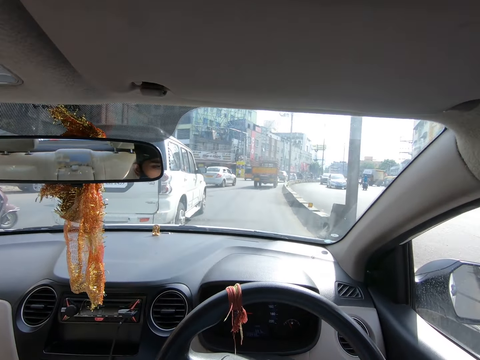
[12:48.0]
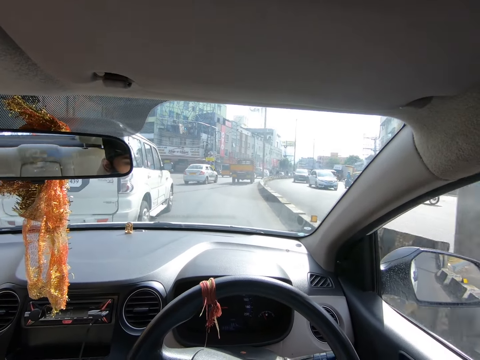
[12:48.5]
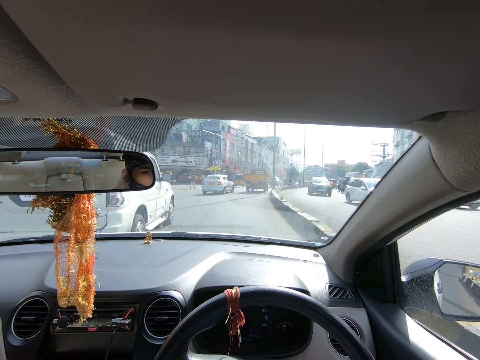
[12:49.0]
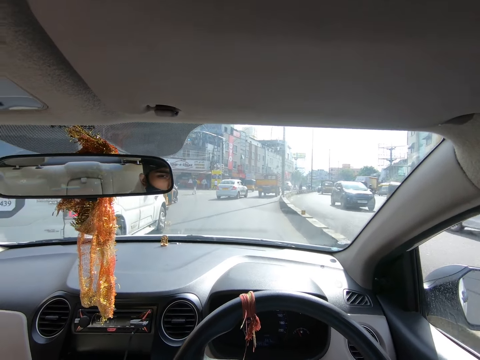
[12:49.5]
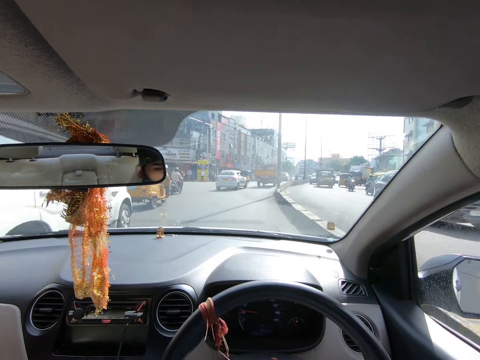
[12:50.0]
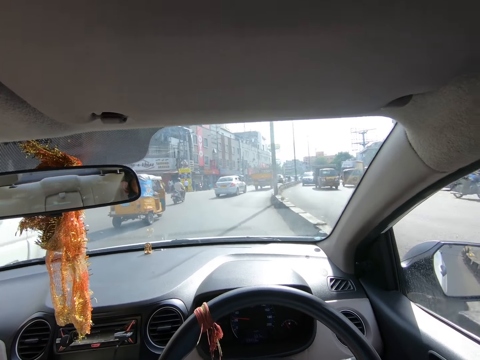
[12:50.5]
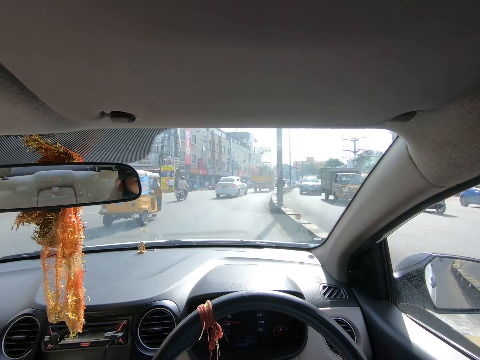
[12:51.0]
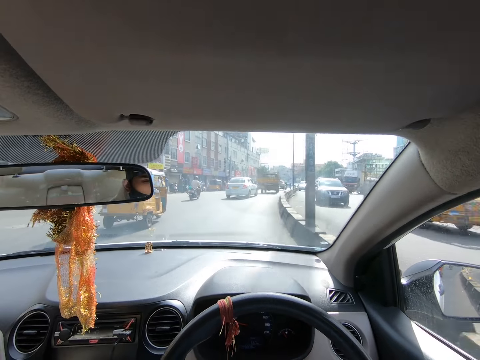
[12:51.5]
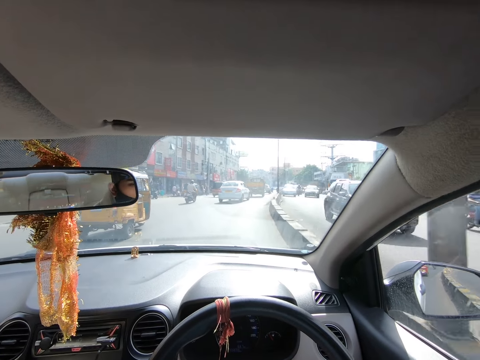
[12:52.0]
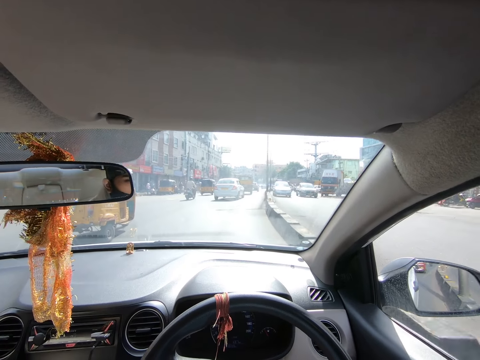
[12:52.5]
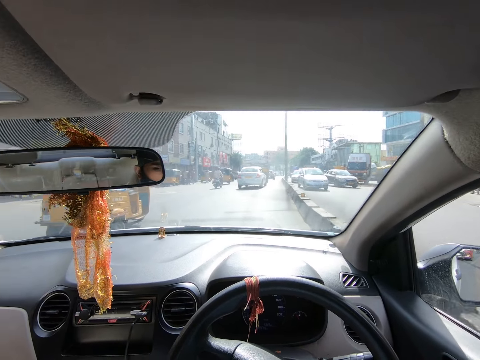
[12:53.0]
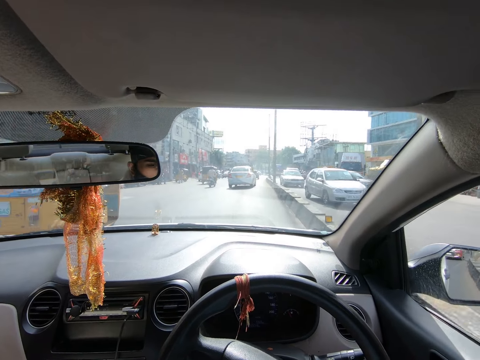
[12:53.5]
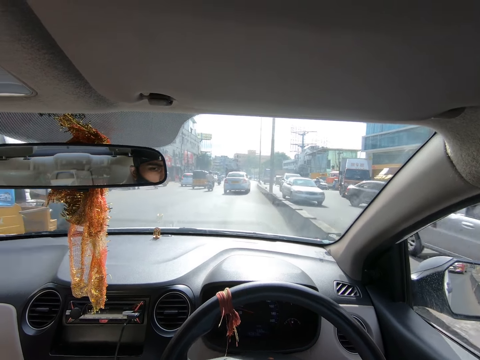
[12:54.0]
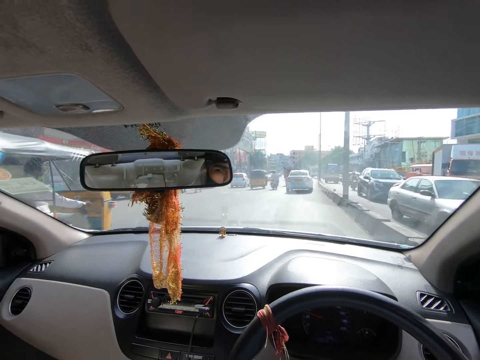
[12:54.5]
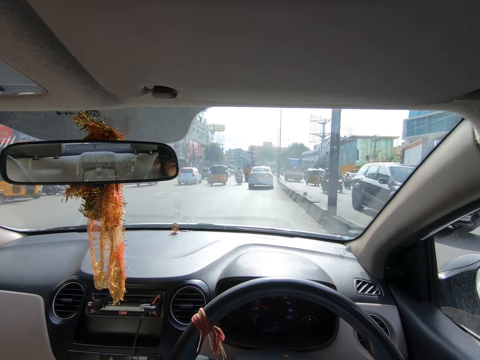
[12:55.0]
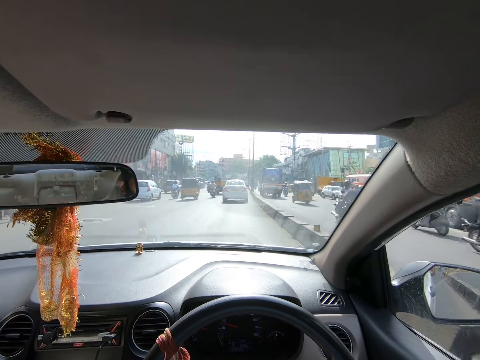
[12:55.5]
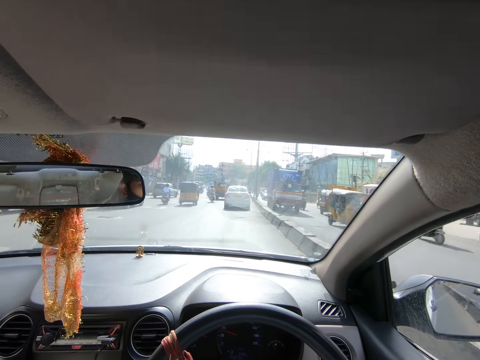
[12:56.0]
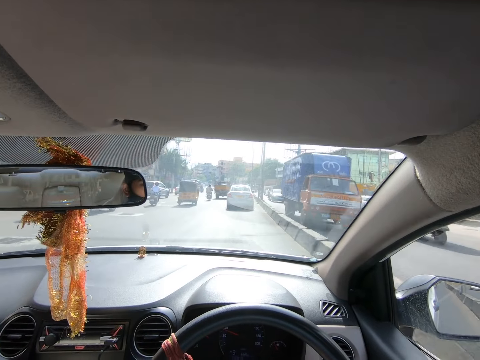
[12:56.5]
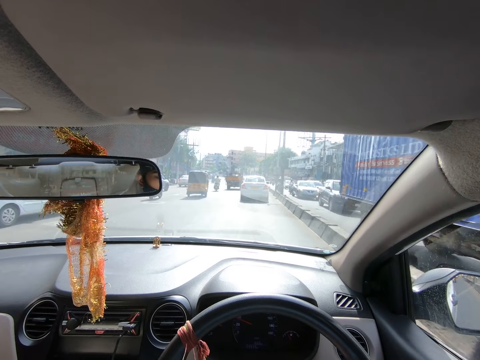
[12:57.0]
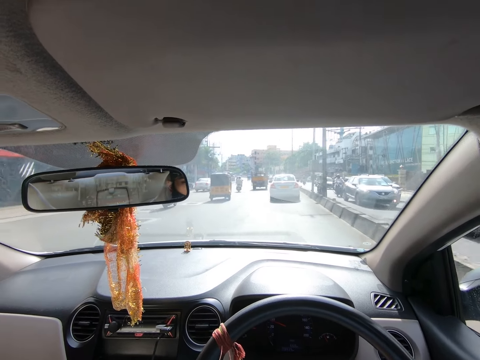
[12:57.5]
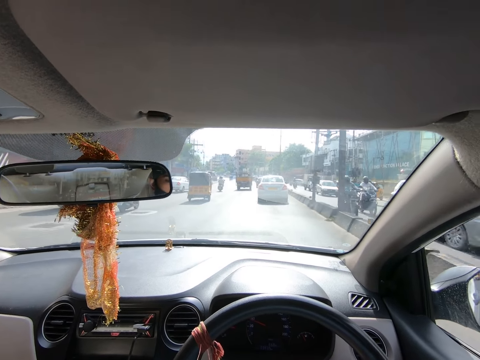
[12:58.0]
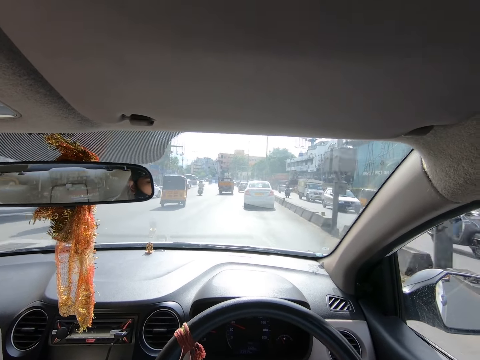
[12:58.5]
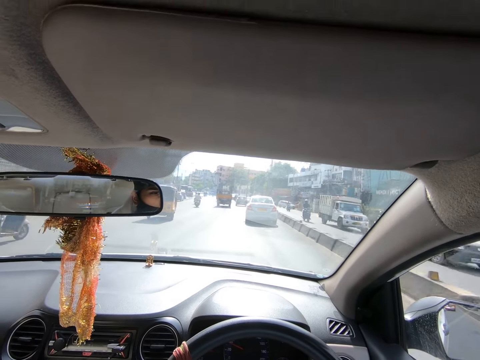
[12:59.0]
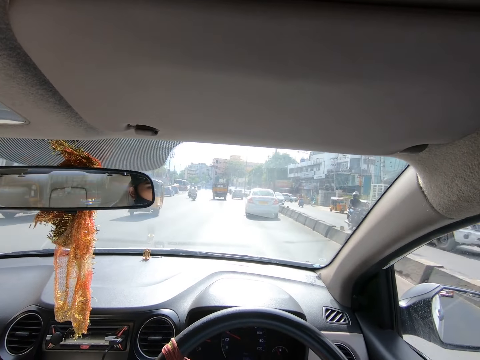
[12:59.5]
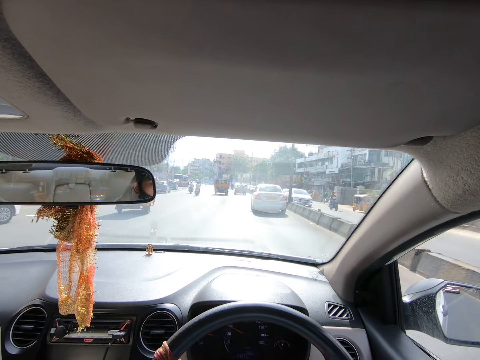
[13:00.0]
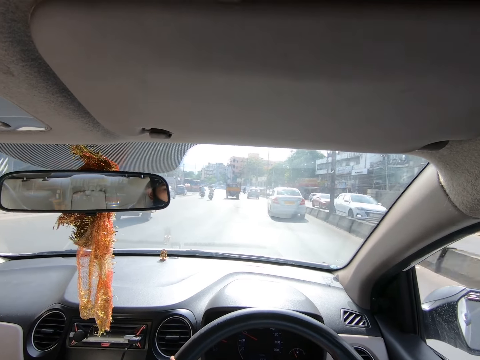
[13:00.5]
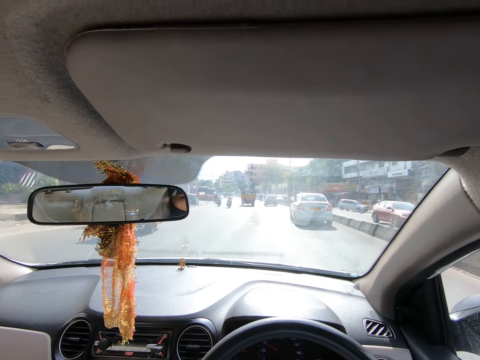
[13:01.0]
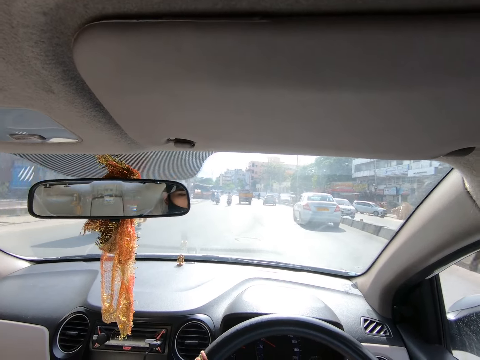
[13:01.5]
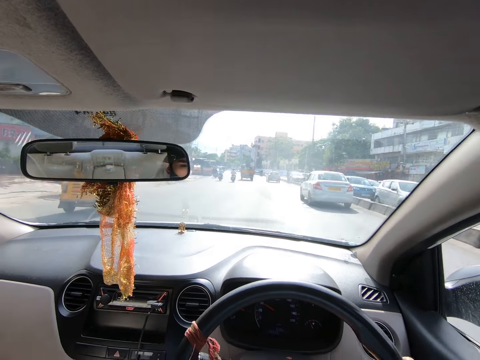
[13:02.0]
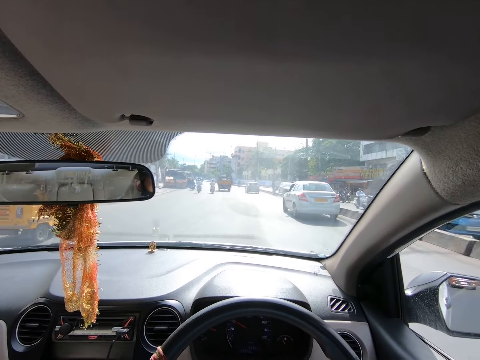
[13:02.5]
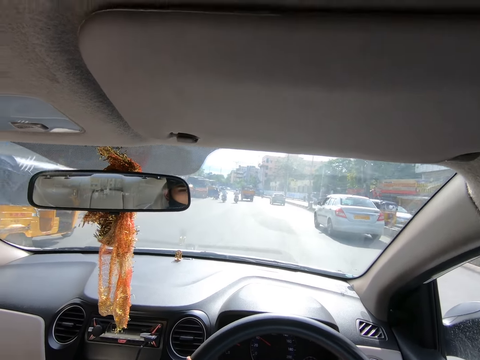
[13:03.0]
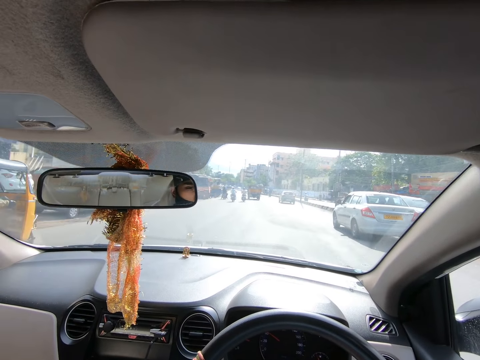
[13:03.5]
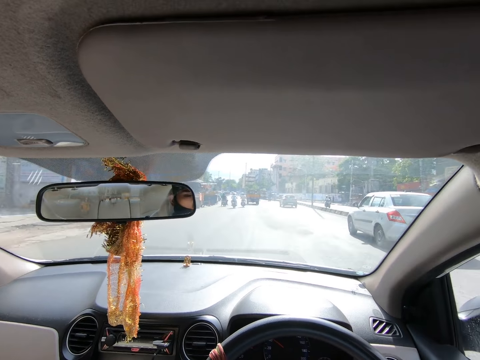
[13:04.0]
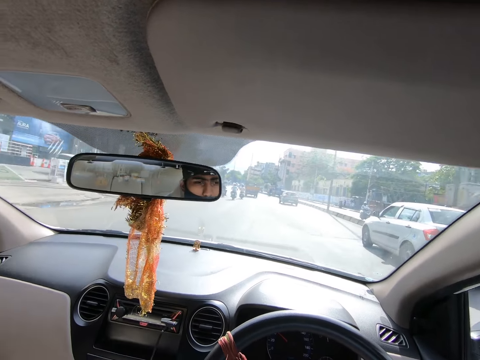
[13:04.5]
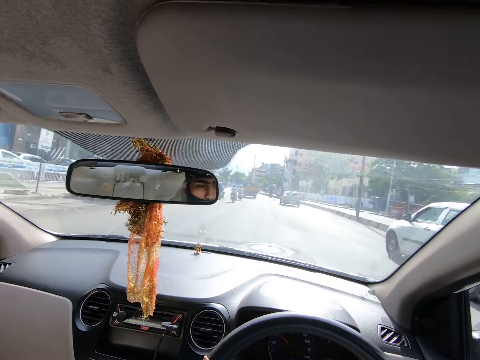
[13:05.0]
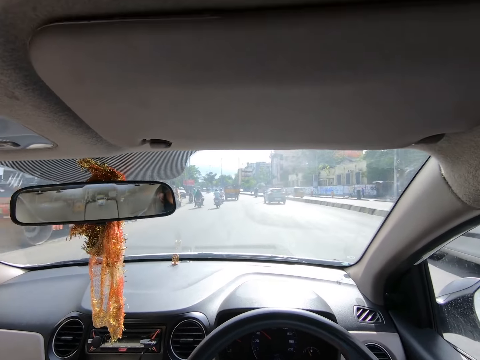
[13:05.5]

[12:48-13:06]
The camera wearer rides past a white car. A white car drives past the camera wearer. A black car drives past the camera wearer. A motorcycle rides past the camera wearer. This happens again. A truck drives past the camera wearer. A black car drives past the camera wearer. A white car drives past the camera wearer. A motorcycle rides past the camera wearer. A white car drives past the camera wearer. A black car drives past the camera wearer. A motorcycle rides past the camera wearer. This happens repeatedly. A tricycle rides past the camera wearer. This happens again. A truck drives past the camera wearer. A black car drives past the camera wearer. A metallic grey car drives past the camera wearer. A motorcycle rides past the camera wearer. A metallic grey car drives past the camera wearer. A truck drives past the camera wearer. A motorcycle rides past the camera wearer. A white car drives past the camera wearer. A red car drives past the camera wearer. A white car drives past the camera wearer. A blue car drives past the camera wearer. A tricycle rides past the camera wearer.

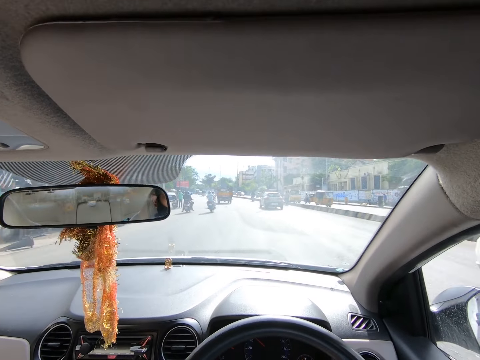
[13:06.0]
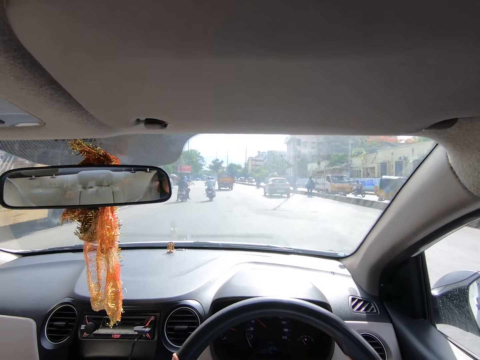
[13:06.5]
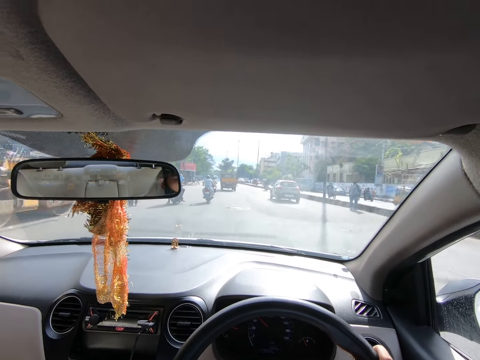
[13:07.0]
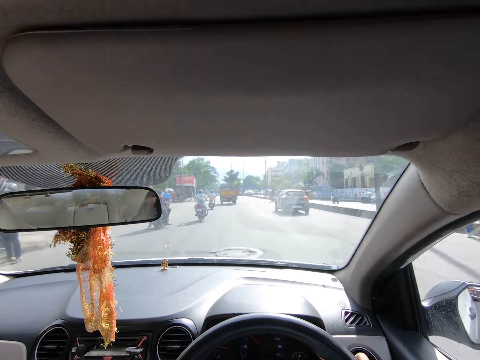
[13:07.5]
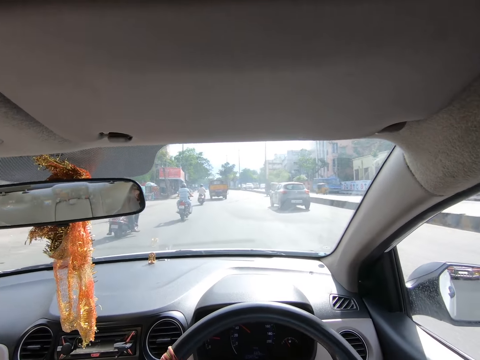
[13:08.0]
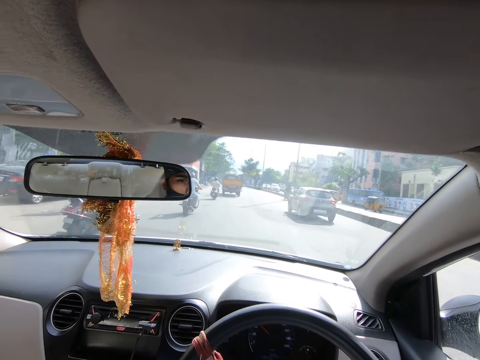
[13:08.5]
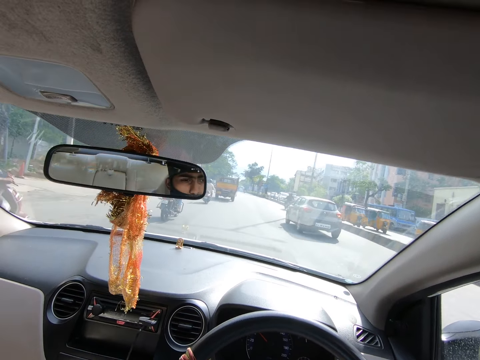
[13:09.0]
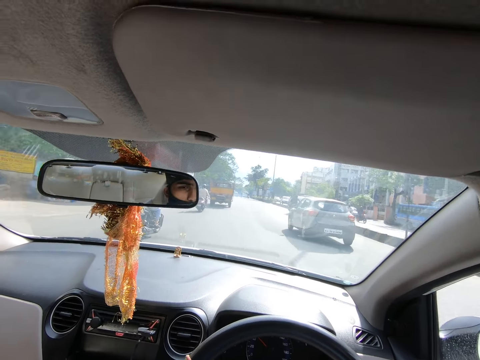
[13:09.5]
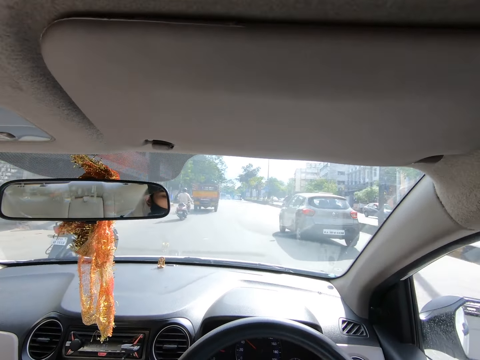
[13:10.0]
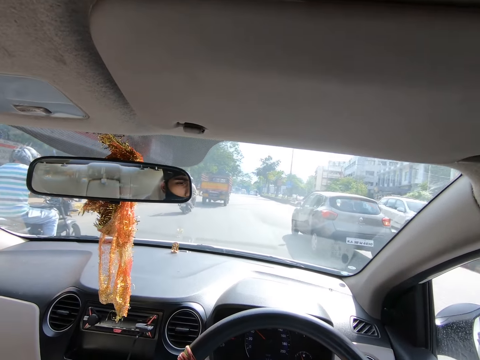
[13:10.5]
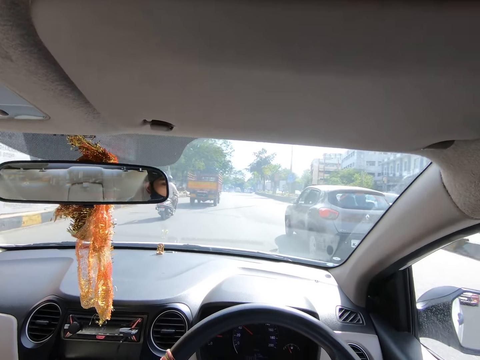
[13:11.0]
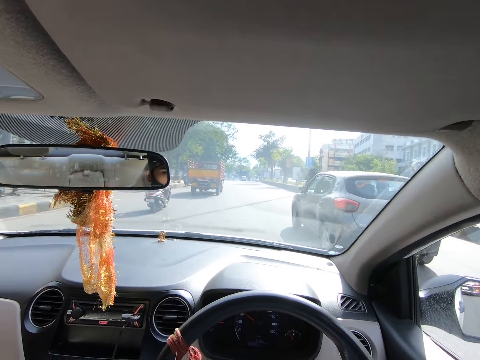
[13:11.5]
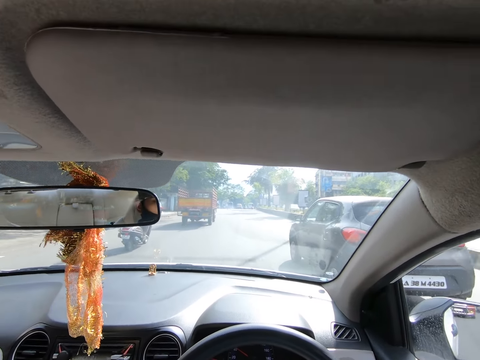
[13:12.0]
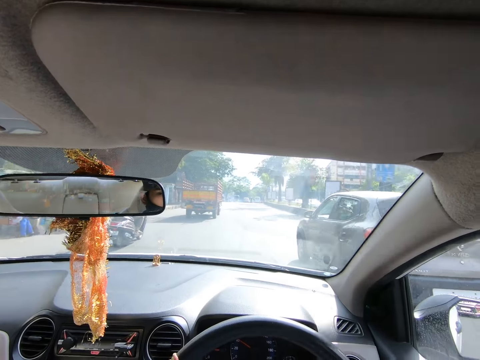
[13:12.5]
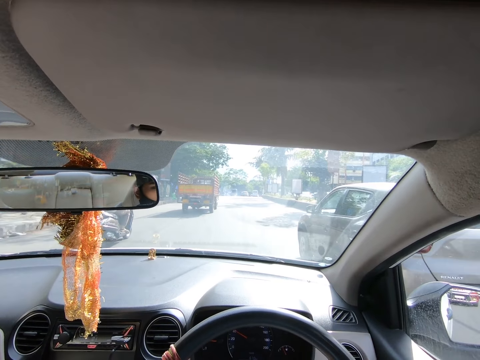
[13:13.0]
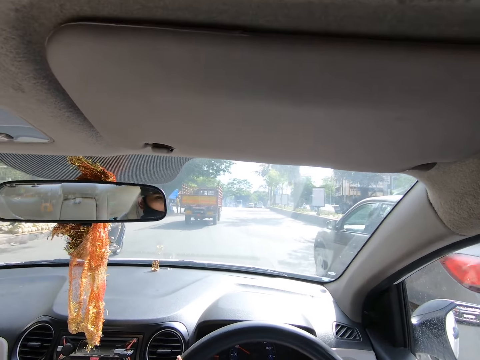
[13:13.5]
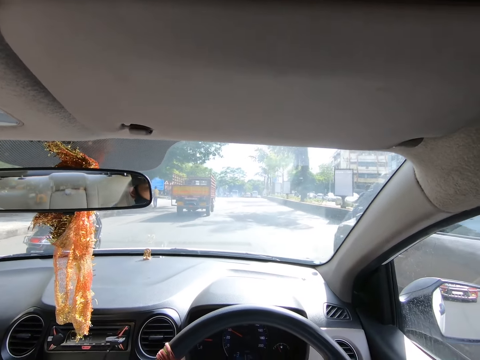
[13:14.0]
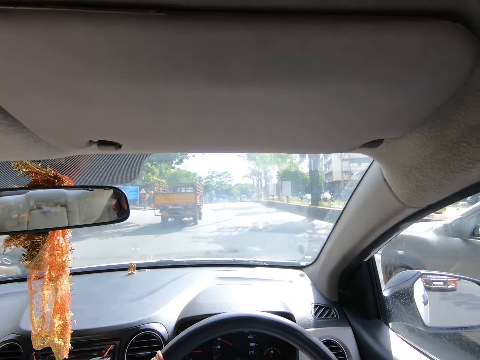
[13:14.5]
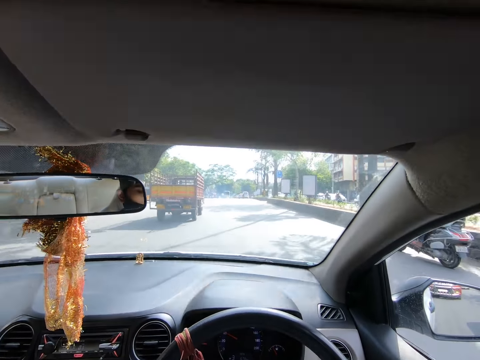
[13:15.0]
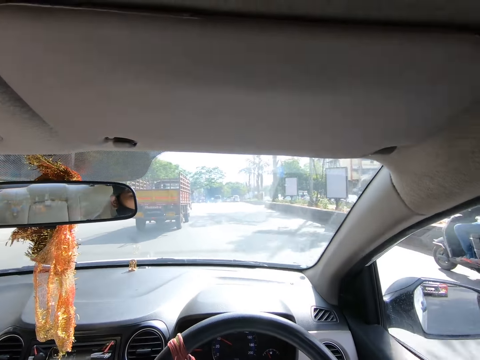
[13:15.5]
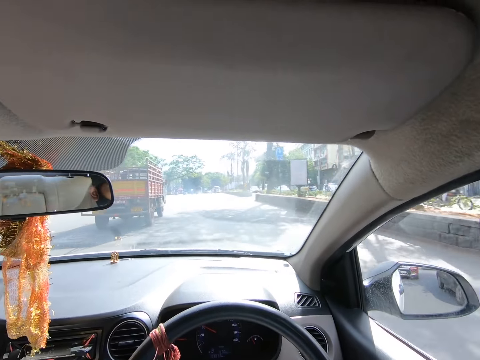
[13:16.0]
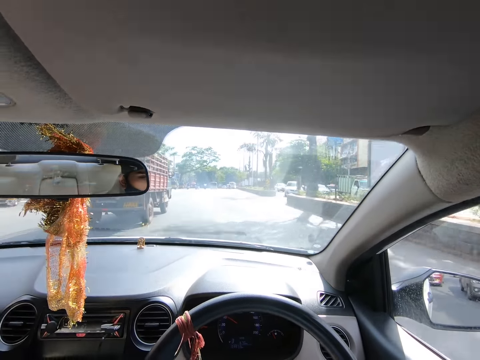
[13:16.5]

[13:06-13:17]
A tricycle rides past the camera wearer. A truck drives past the camera wearer. A motorcycle rides past the camera wearer. A tricycle rides past the camera wearer. A motorcycle rides past the camera wearer. A white car drives past the camera wearer.
